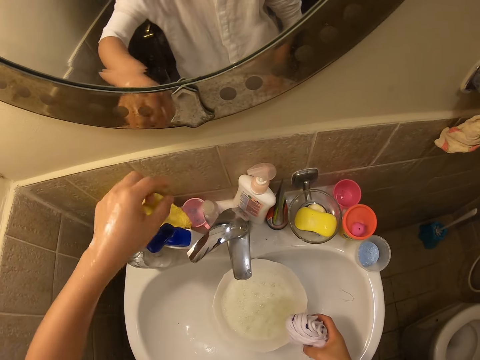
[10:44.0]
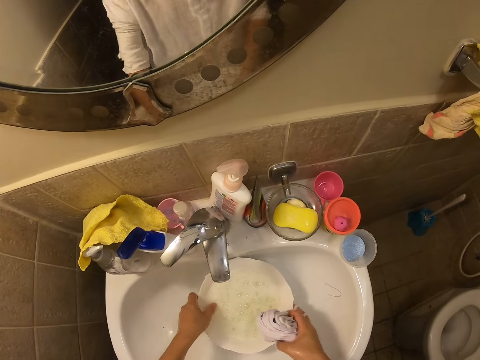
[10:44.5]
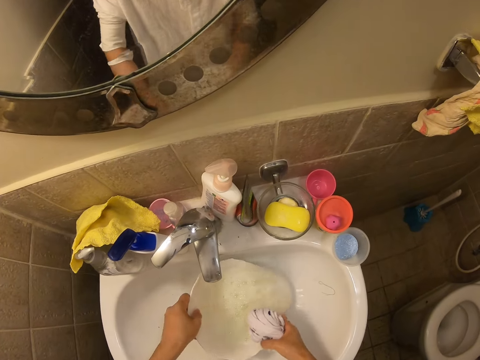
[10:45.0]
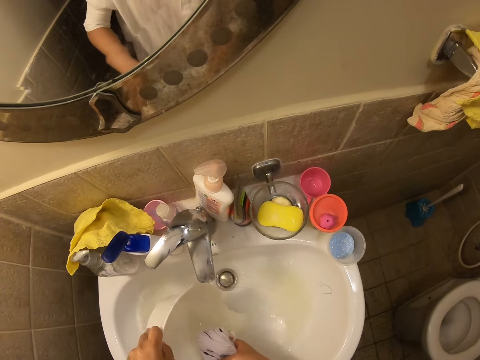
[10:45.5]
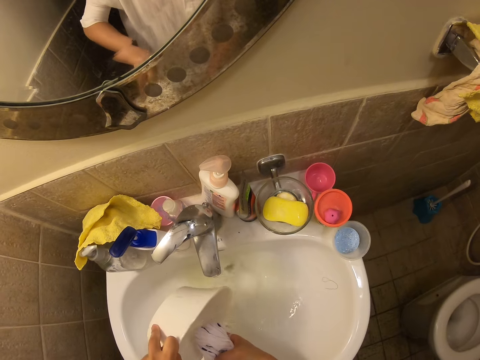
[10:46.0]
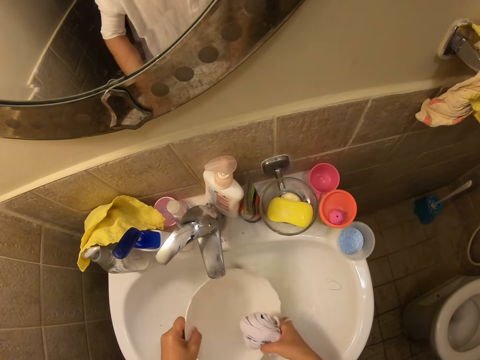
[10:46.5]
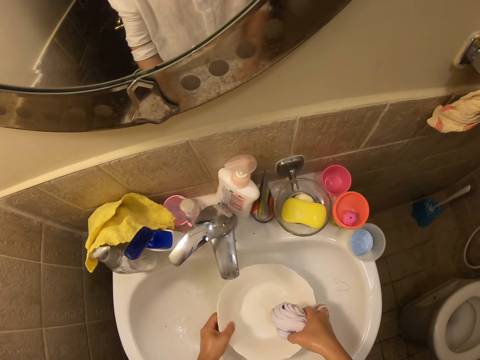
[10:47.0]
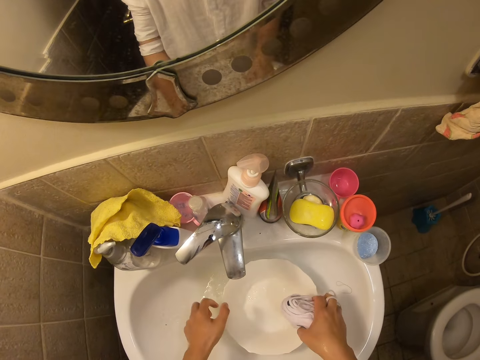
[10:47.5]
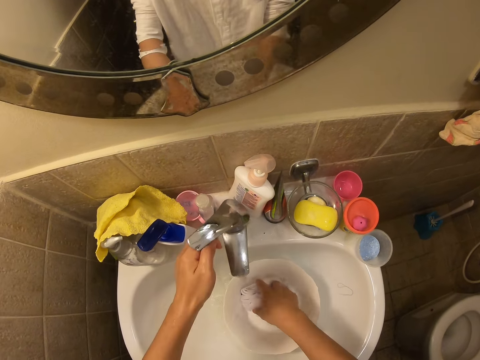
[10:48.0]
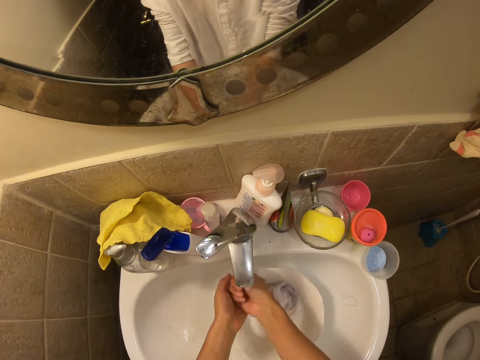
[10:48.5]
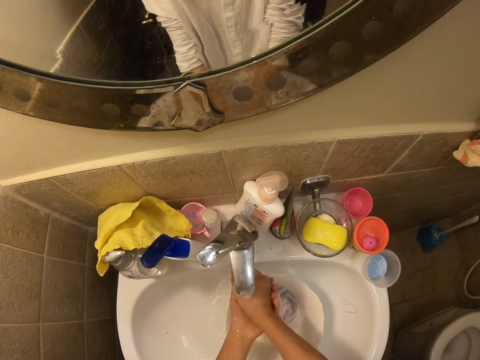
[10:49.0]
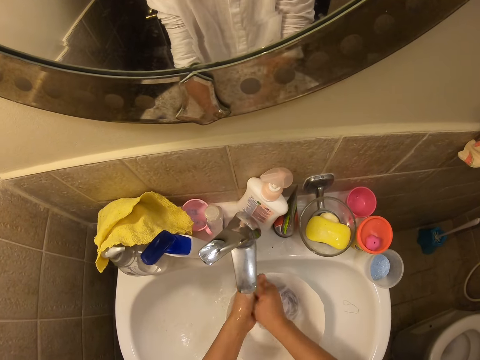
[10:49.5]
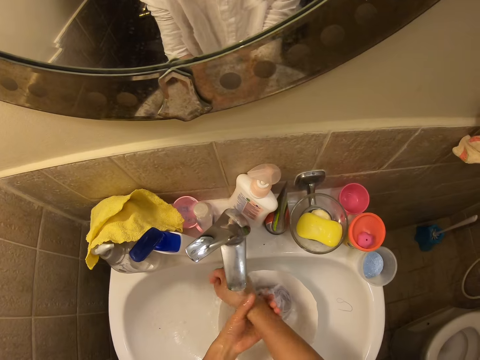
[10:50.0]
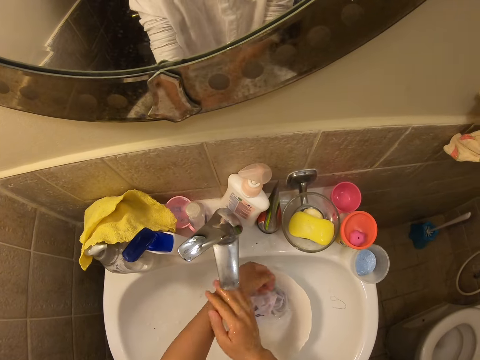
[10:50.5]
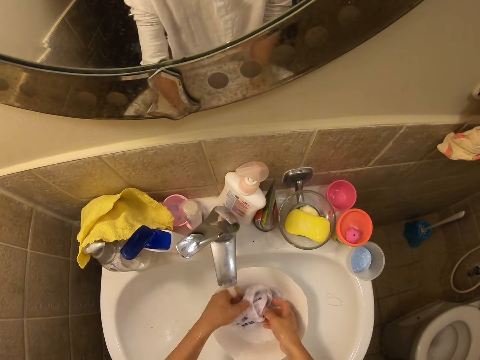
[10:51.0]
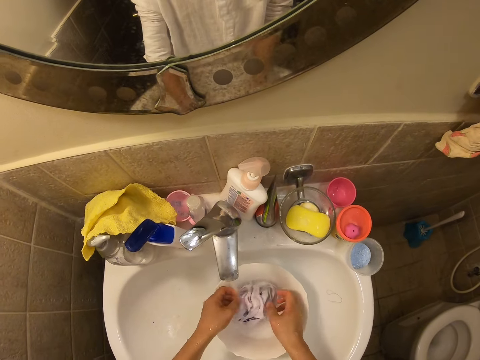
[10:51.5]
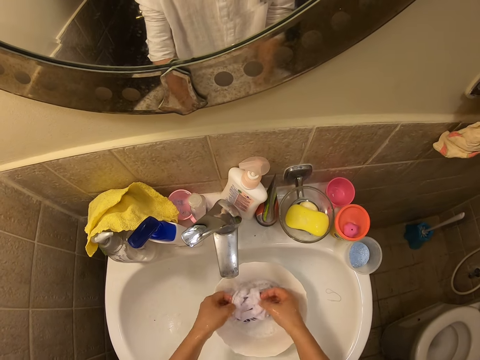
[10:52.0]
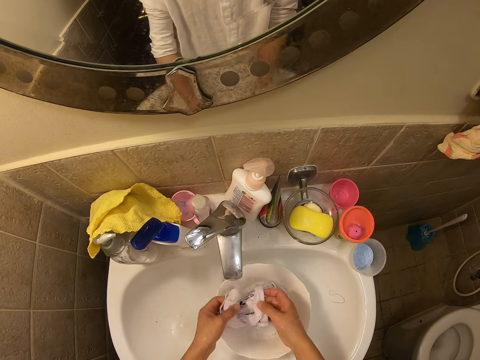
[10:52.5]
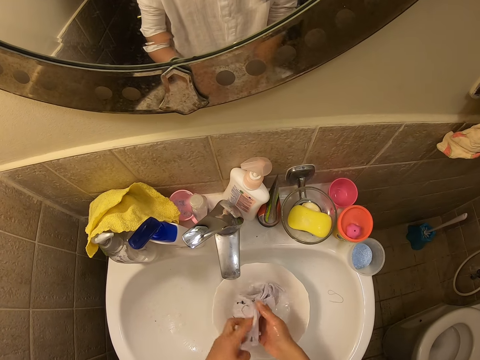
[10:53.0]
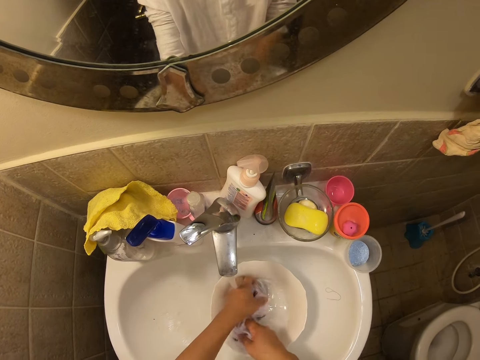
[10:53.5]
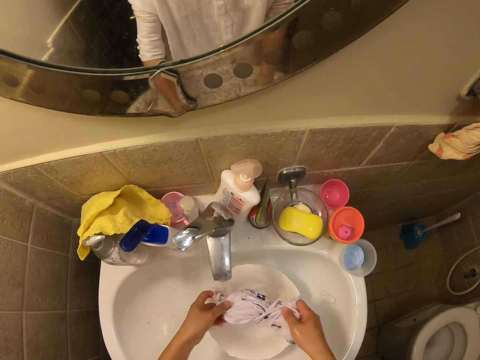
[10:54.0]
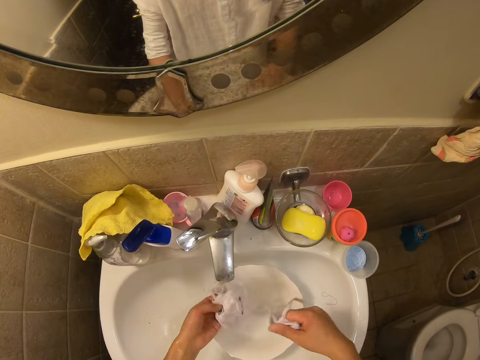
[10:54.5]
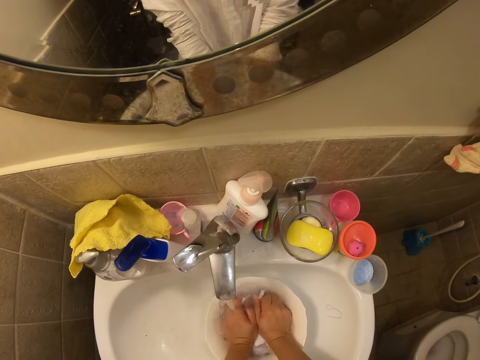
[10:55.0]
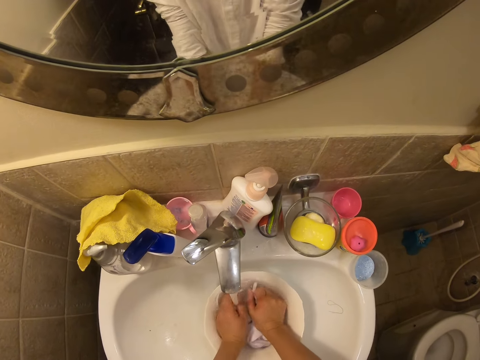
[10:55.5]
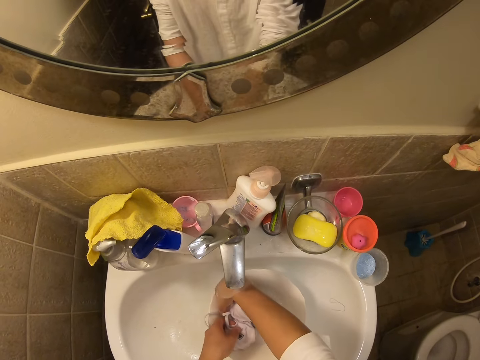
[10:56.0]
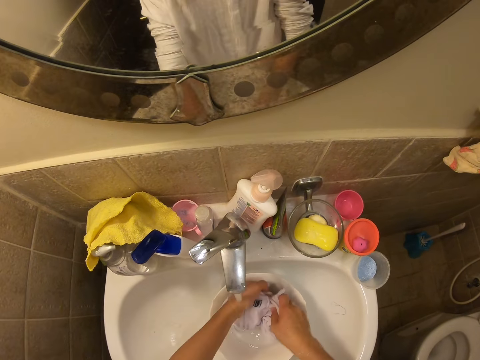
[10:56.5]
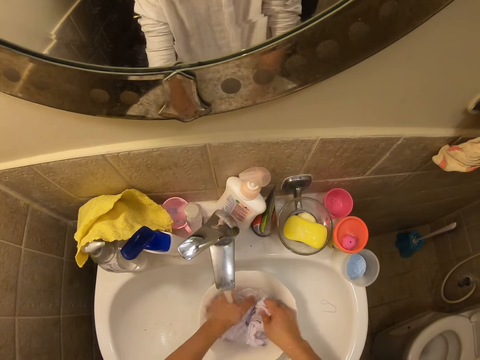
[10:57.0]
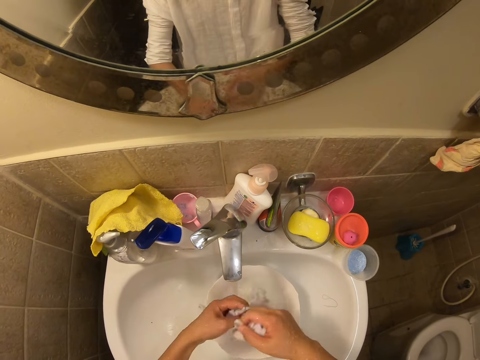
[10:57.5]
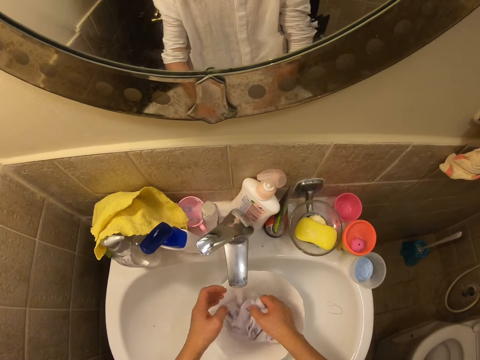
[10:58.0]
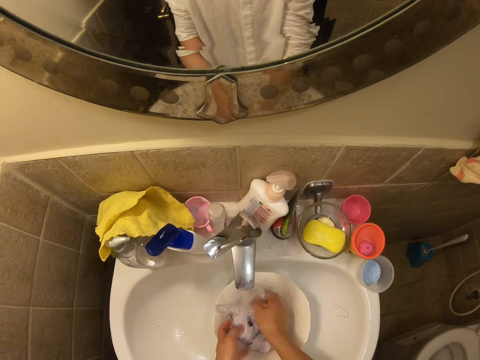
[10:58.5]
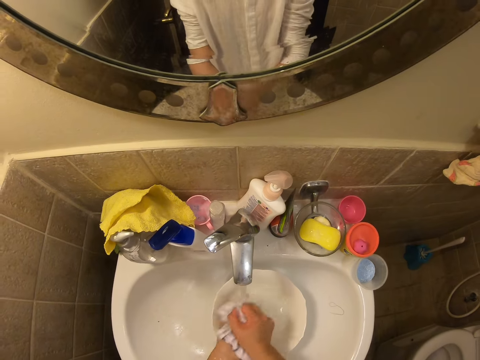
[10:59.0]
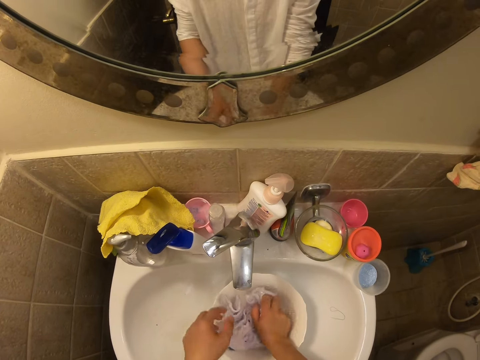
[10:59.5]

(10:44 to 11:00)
The camera wearer pours water in the sink from the bowl. She places the bowl in the sink. She places the face masks in the bowl. She opens the sink tap. She rinses her hands. She picks up the face masks from the bowl. She dips the face masks in the bowl. She washes the face masks in the bowl. She rinses her hands. She rinses the face masks in the bowl.

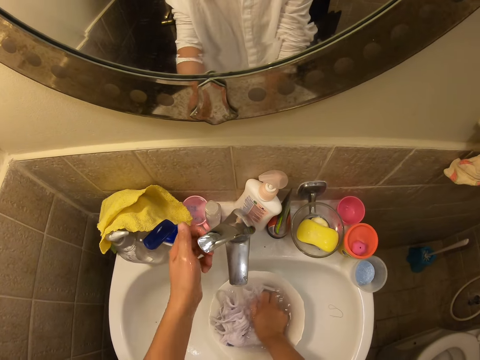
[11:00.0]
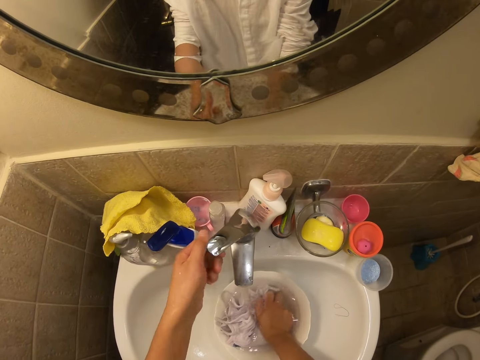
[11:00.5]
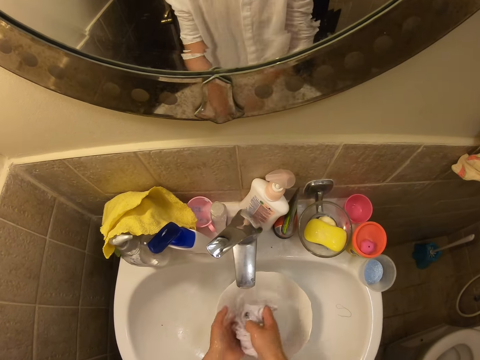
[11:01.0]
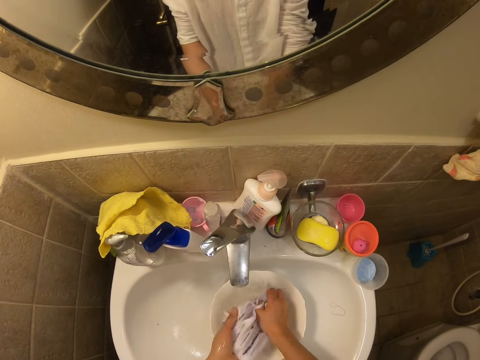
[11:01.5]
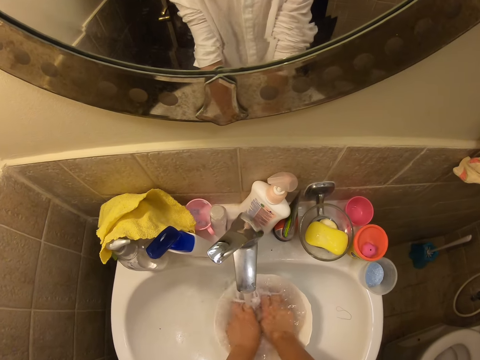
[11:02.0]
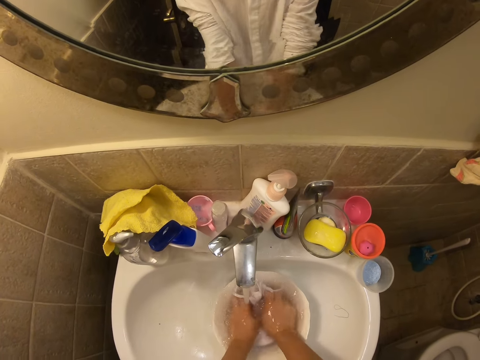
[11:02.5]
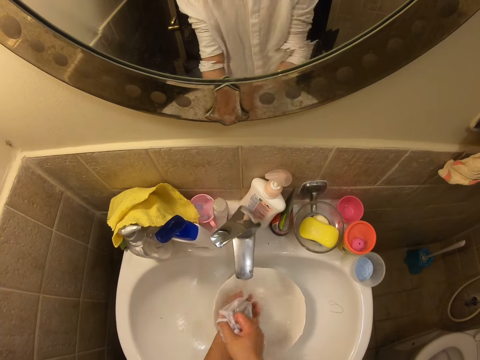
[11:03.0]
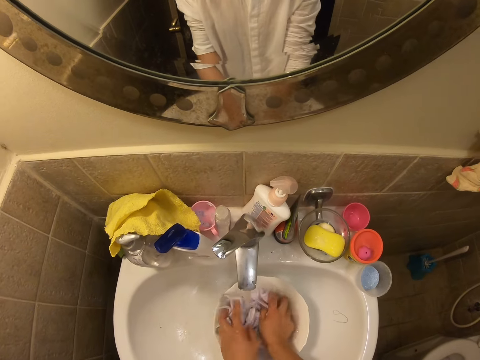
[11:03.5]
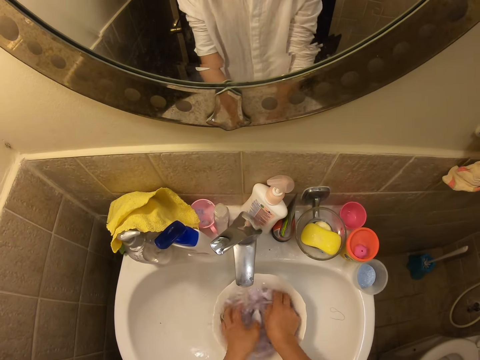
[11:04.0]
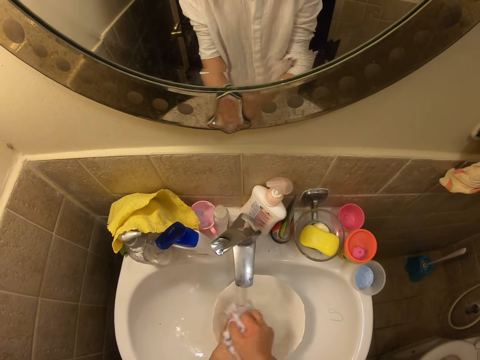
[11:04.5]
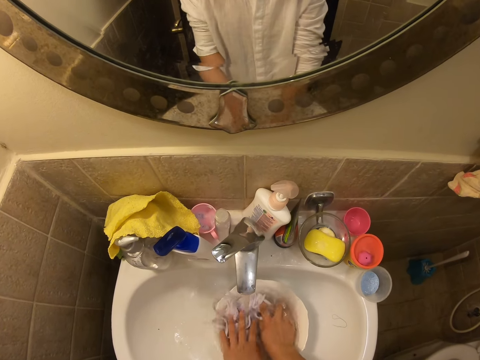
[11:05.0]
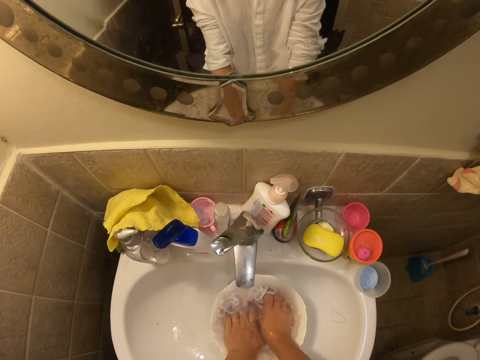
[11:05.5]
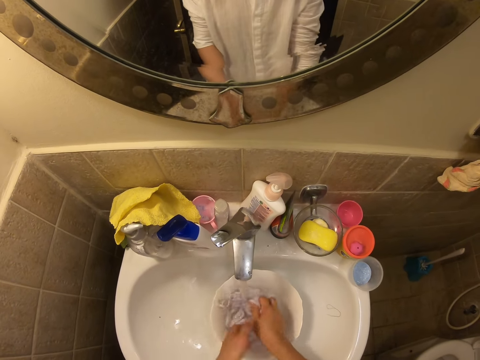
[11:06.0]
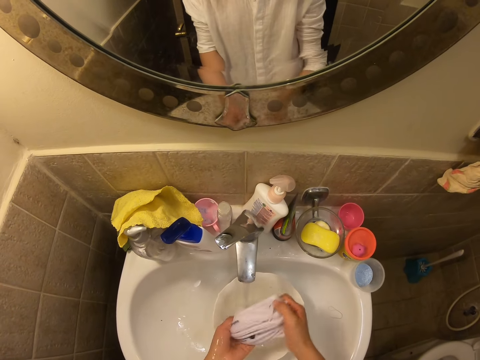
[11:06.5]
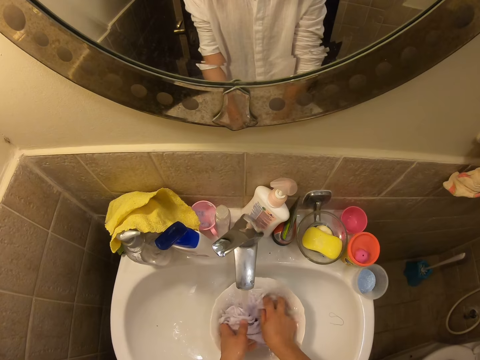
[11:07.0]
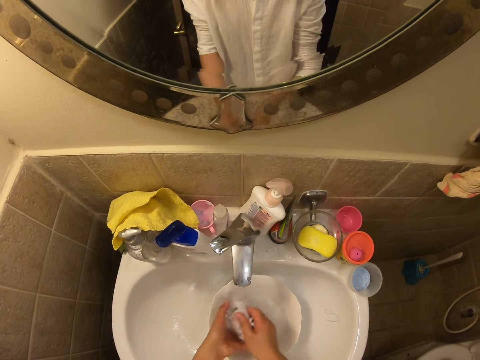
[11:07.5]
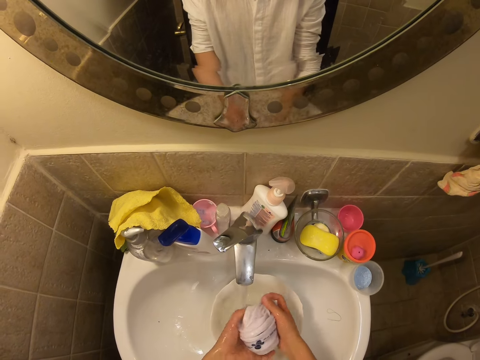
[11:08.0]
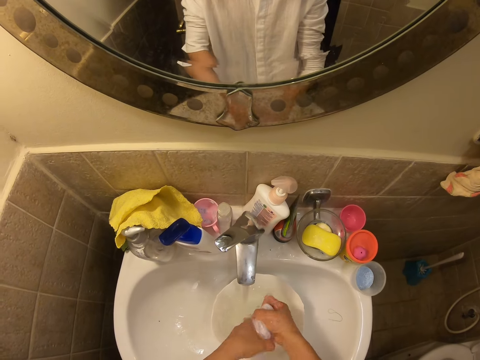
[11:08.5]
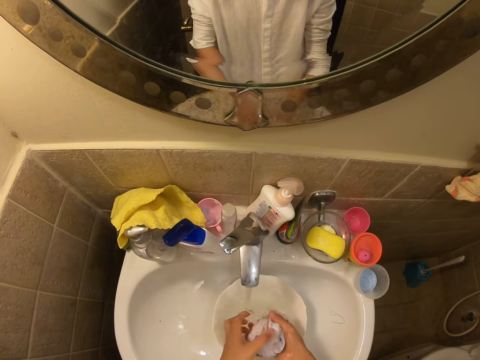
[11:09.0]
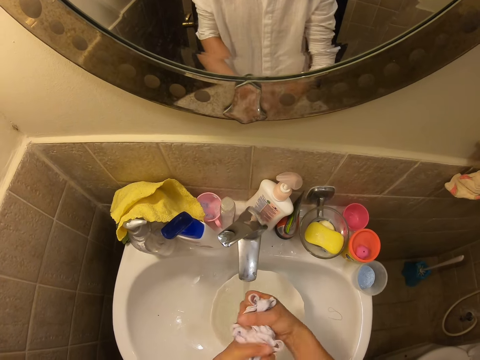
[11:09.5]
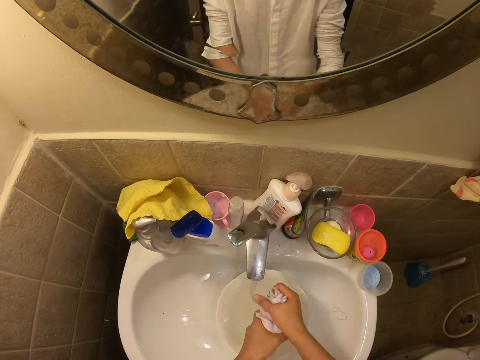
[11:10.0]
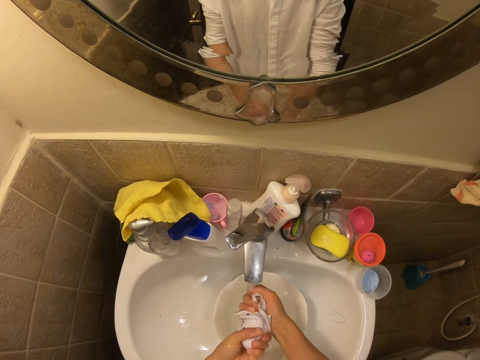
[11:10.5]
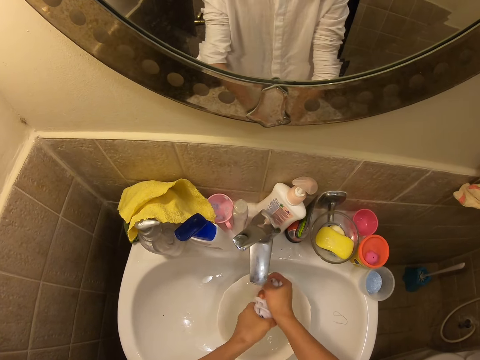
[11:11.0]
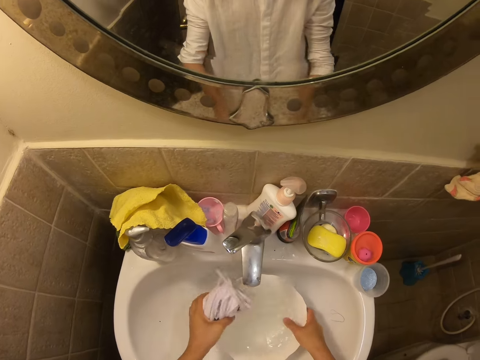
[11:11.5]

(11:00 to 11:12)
The camera wearer holds the handle of the tap. They turn the tap. They rinse the face masks in the bowl. They squeeze the face masks. They rinse the face masks.
